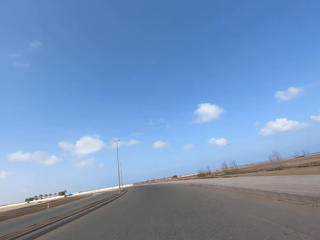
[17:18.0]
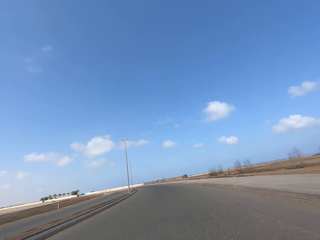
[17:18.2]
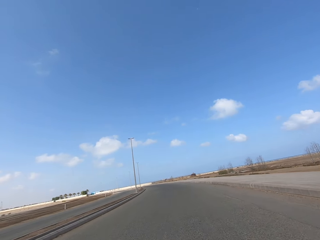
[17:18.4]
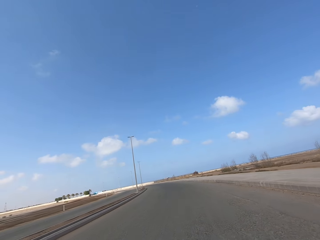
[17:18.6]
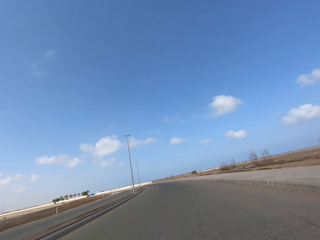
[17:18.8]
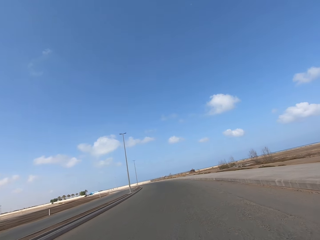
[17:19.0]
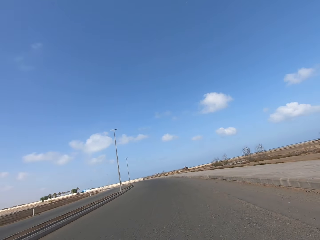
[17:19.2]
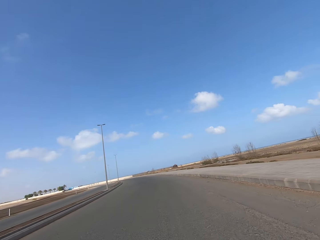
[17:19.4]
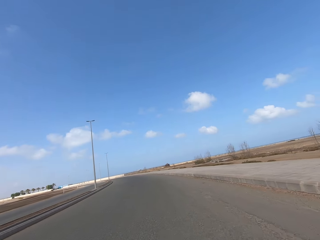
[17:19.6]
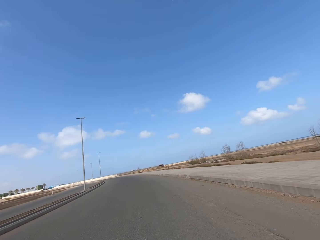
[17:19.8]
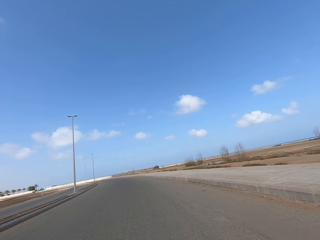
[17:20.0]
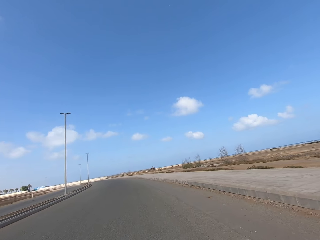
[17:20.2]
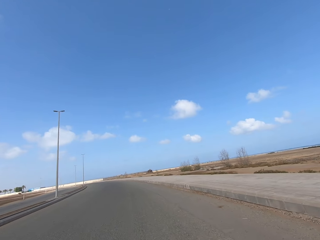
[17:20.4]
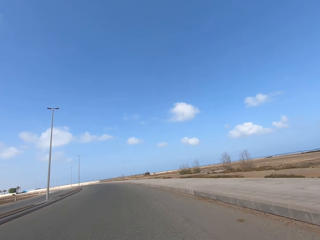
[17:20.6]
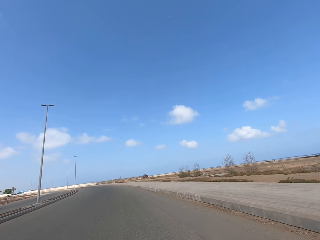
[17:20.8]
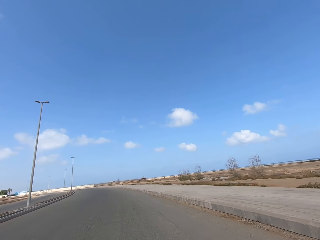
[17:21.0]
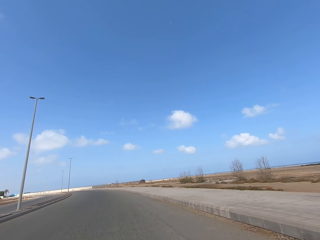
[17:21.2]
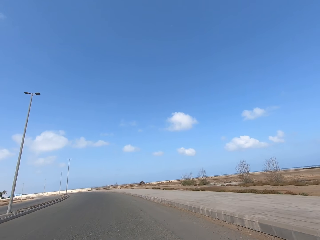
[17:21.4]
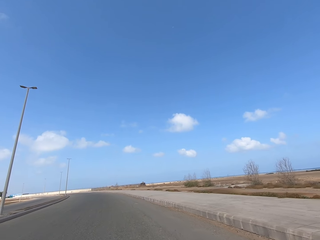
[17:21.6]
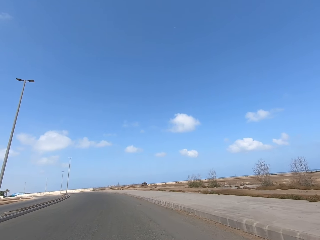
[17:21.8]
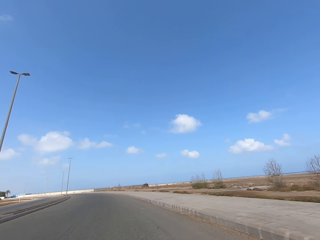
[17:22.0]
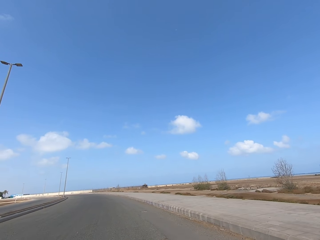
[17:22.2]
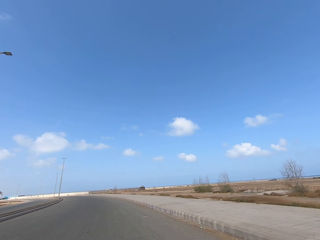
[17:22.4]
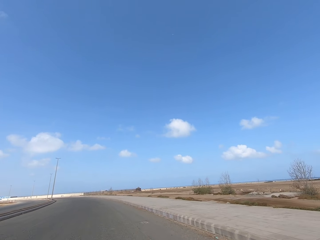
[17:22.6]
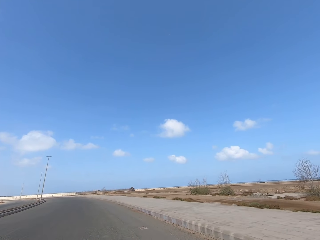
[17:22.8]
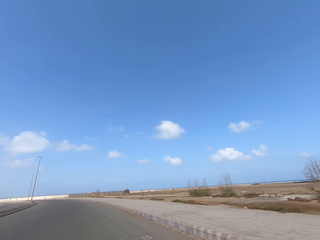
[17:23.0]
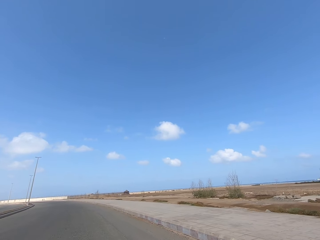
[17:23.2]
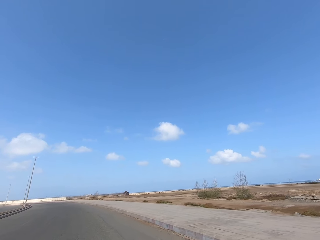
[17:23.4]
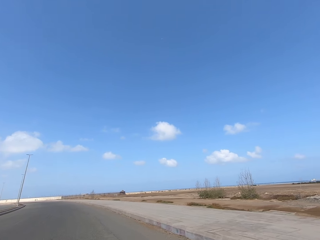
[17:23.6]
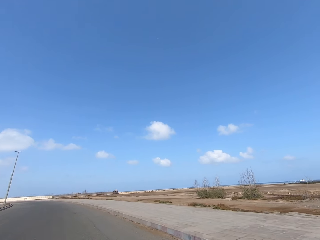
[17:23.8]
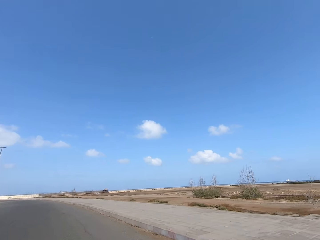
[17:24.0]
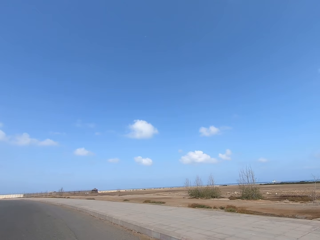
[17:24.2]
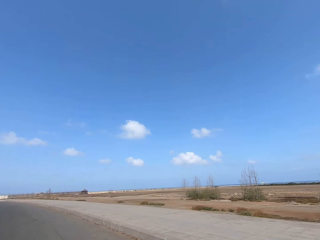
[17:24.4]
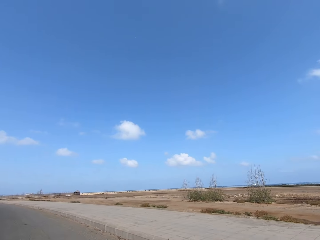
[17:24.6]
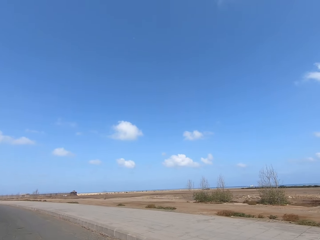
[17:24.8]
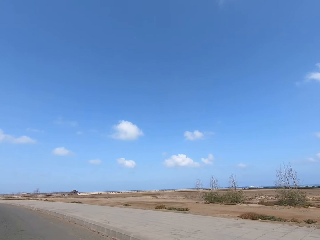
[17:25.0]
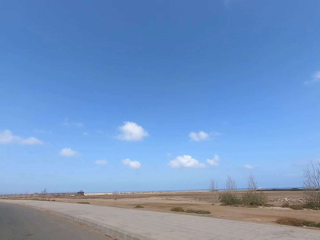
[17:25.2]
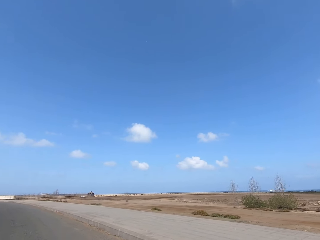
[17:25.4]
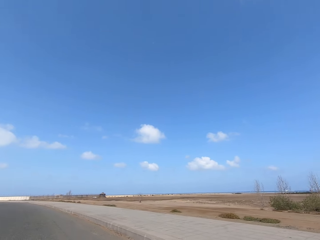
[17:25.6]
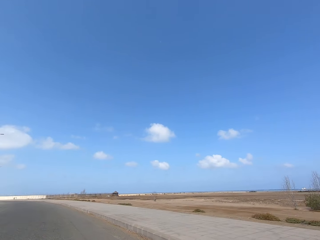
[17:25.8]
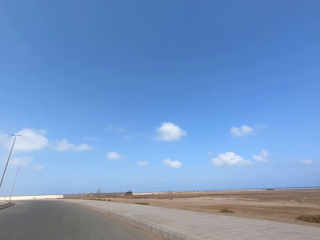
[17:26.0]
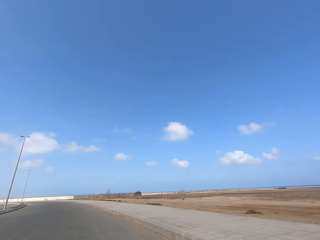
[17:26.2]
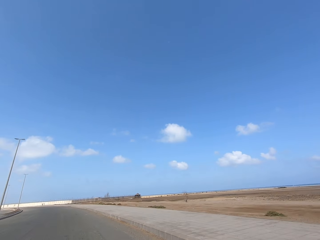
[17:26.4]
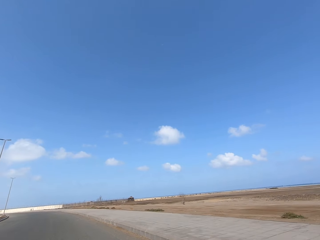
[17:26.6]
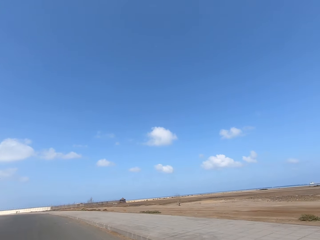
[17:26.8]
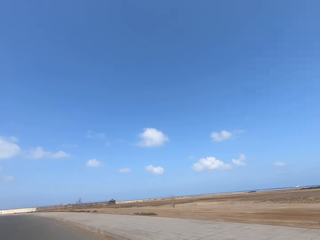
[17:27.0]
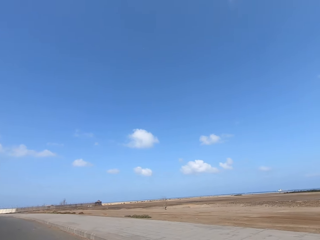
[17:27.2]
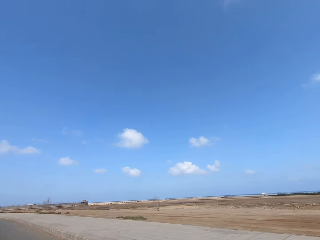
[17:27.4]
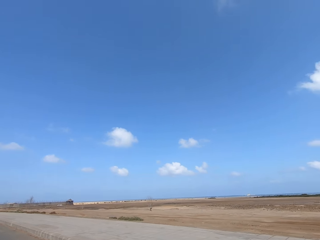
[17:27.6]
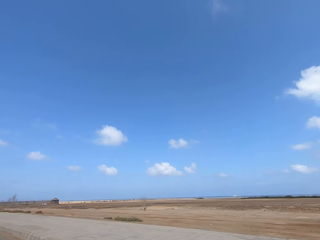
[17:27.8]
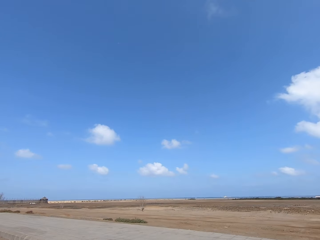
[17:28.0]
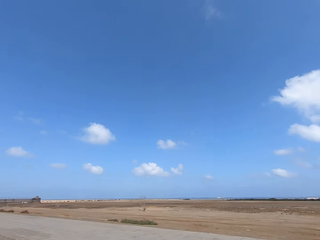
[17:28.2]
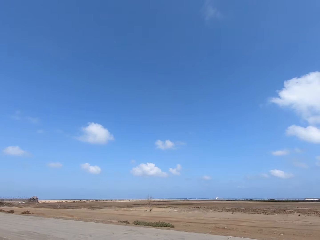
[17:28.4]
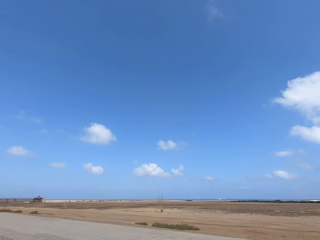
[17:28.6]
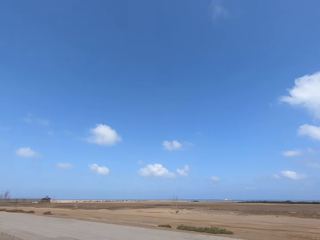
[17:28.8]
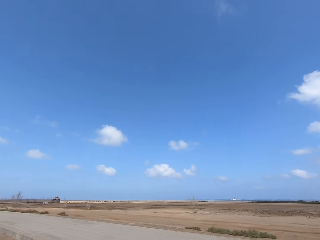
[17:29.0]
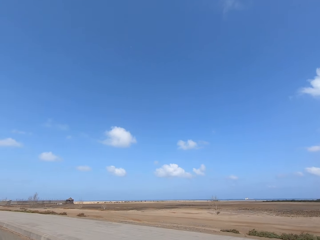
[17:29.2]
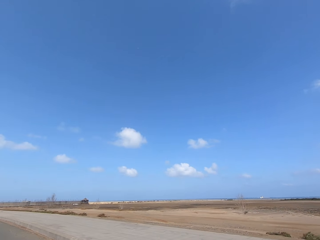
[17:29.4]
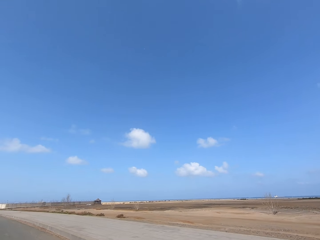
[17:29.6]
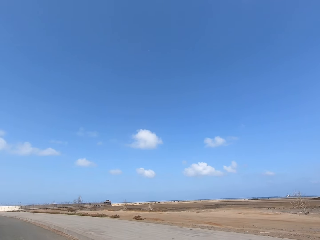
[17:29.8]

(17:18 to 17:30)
The camera wearer looks aside. They ride the scooter on the road.

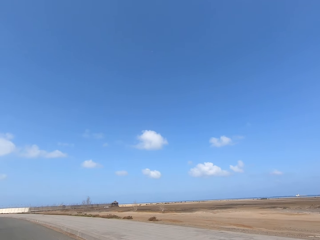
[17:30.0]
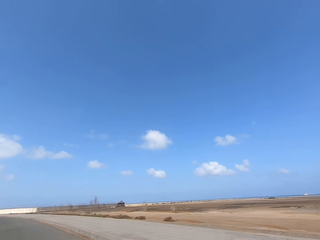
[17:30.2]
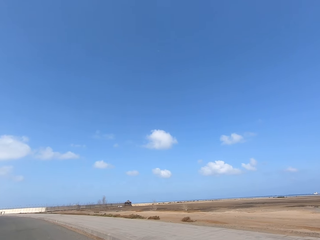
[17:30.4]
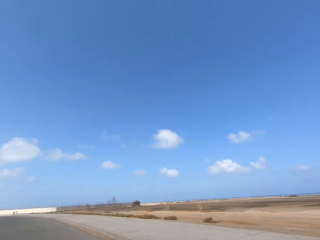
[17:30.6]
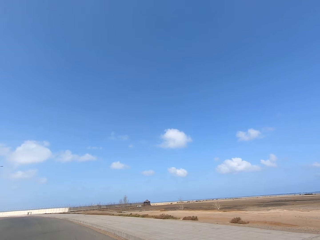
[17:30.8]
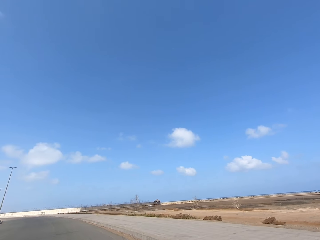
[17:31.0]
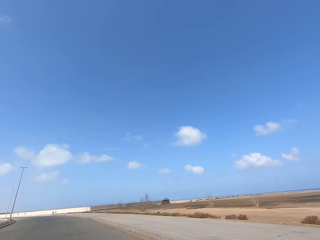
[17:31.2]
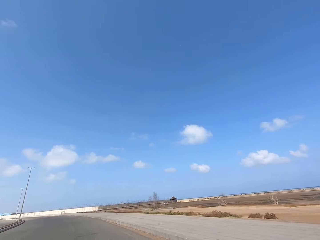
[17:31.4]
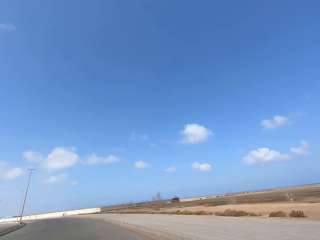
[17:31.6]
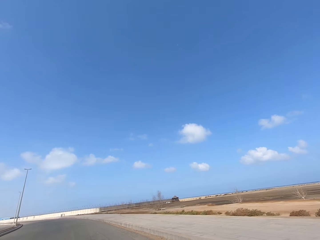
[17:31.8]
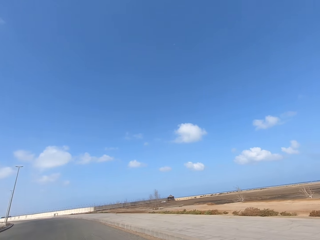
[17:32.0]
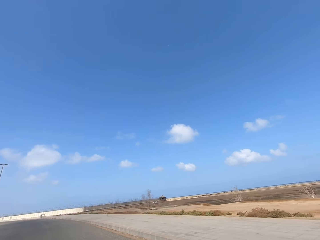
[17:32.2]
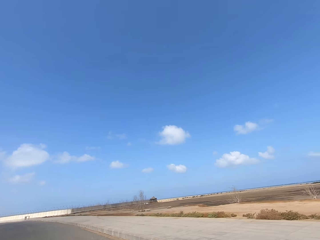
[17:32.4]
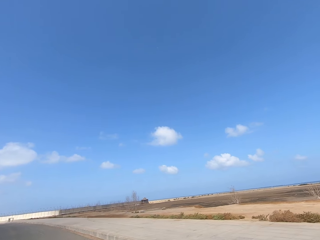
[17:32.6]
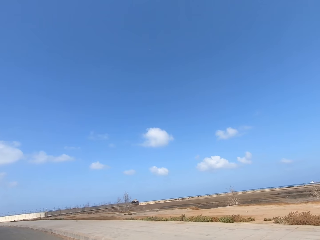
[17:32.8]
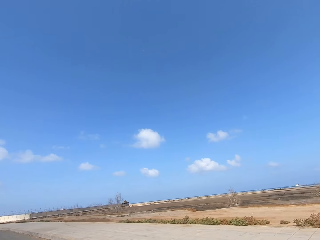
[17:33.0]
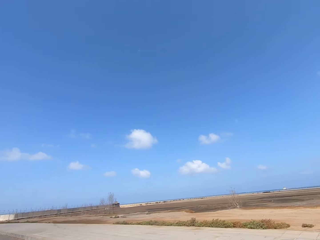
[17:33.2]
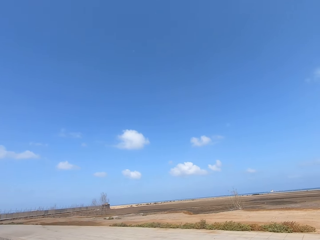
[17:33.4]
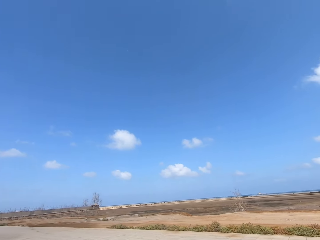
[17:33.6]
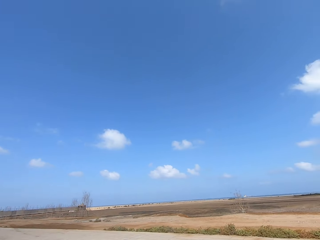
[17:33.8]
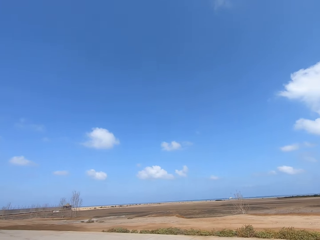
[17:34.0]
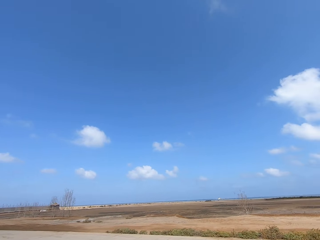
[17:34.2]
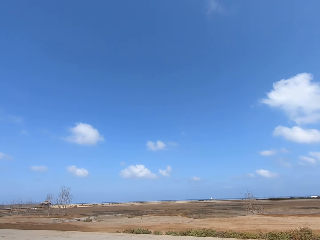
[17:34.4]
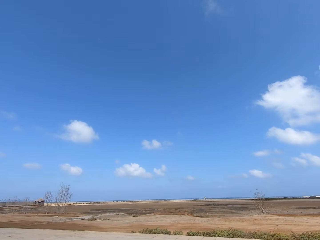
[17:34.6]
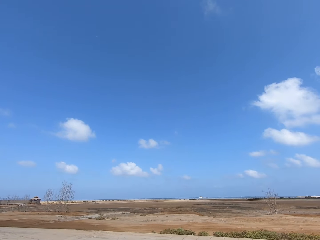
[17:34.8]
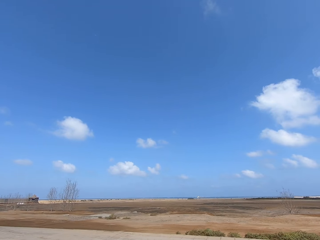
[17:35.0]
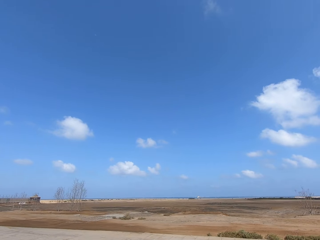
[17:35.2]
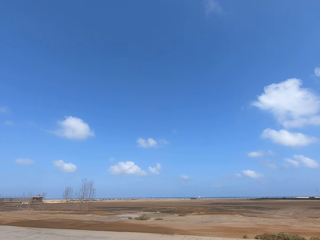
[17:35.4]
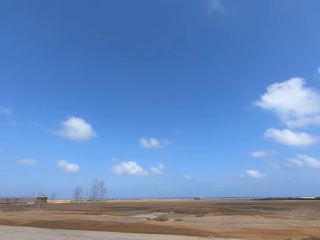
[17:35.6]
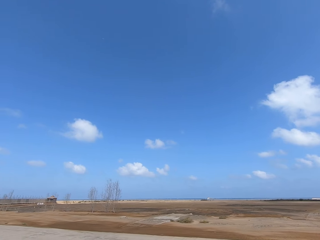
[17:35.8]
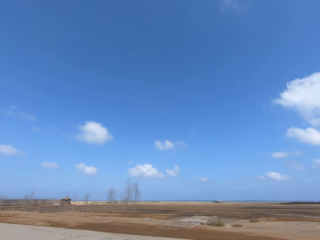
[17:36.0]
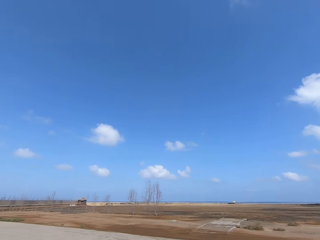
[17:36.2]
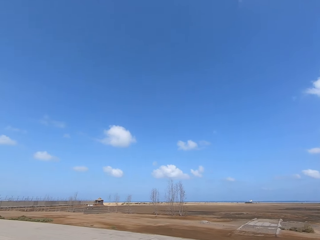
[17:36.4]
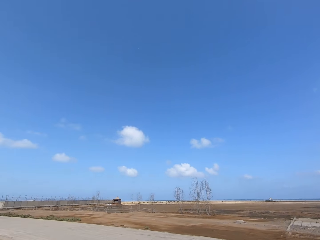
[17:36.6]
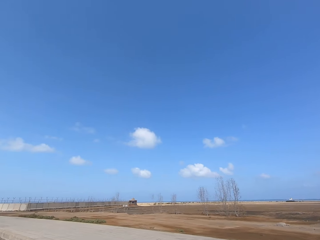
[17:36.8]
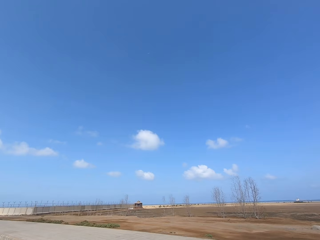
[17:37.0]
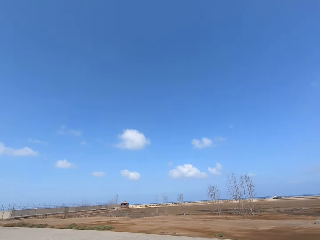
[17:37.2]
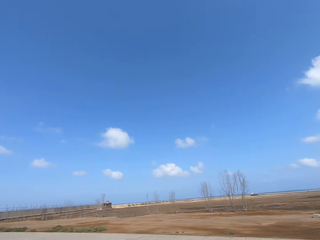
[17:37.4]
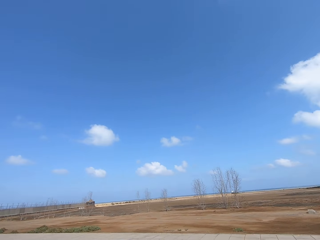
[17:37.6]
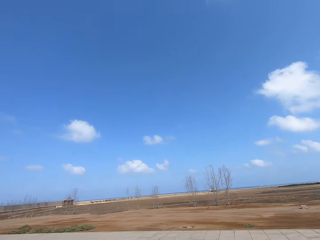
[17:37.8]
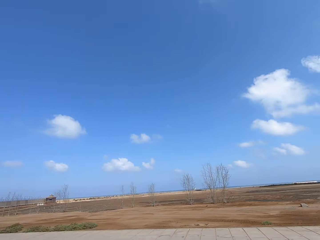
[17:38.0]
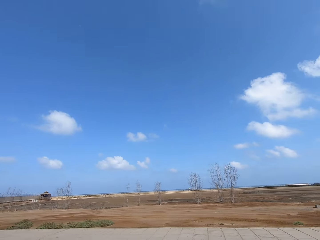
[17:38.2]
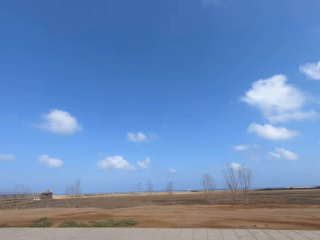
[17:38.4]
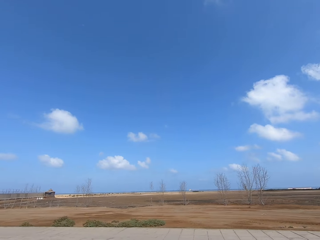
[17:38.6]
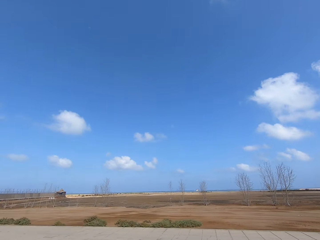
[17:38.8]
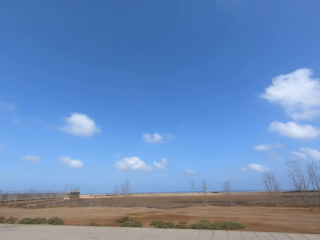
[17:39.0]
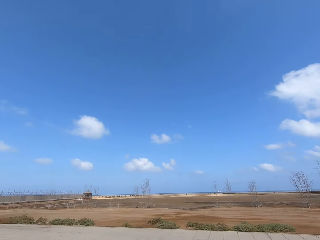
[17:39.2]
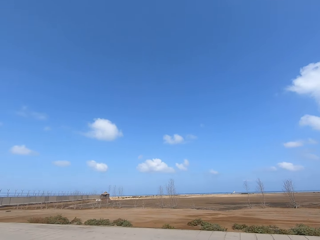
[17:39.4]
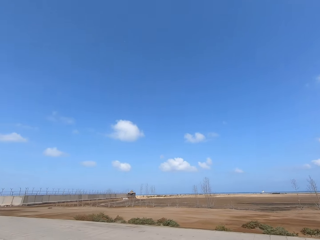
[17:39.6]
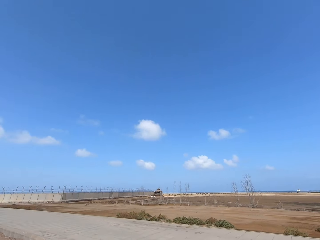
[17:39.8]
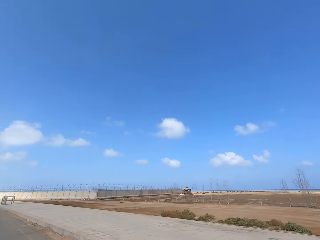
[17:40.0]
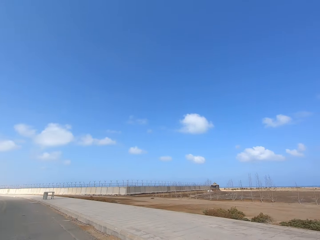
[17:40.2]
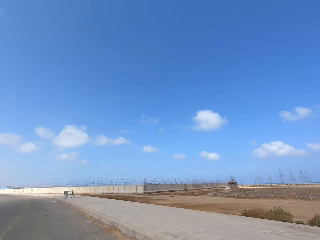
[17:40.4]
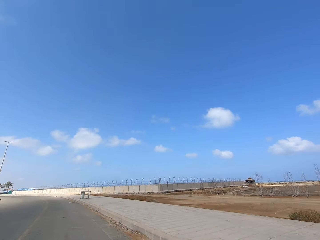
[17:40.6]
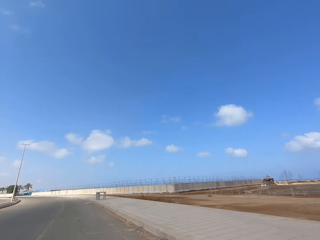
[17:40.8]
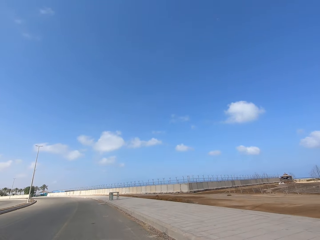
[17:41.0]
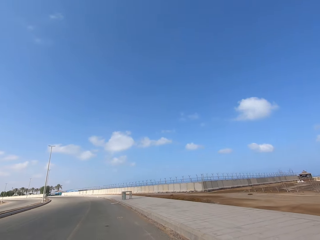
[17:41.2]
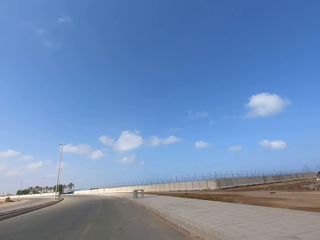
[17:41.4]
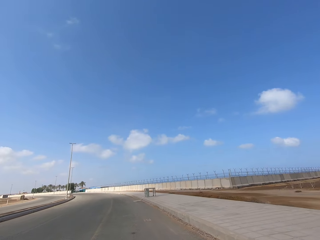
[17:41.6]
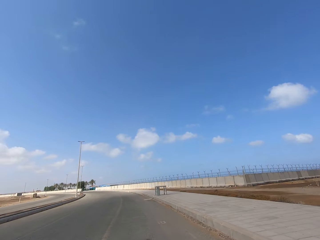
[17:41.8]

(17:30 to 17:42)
The camera wearer looks aside. They ride around.
